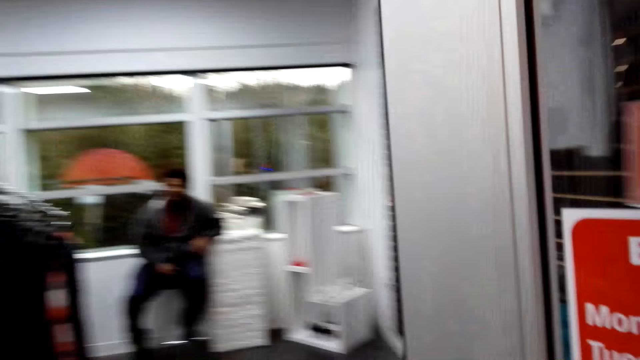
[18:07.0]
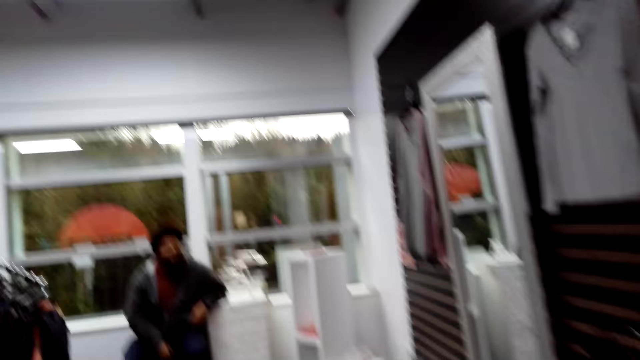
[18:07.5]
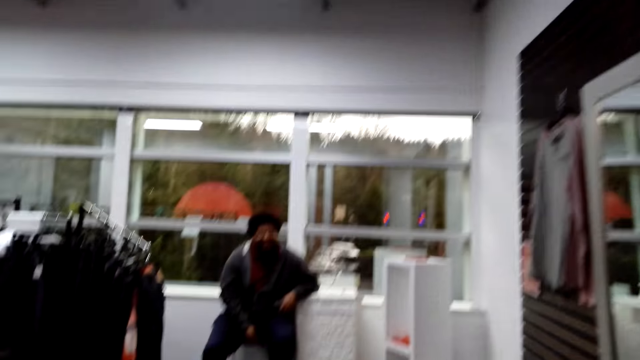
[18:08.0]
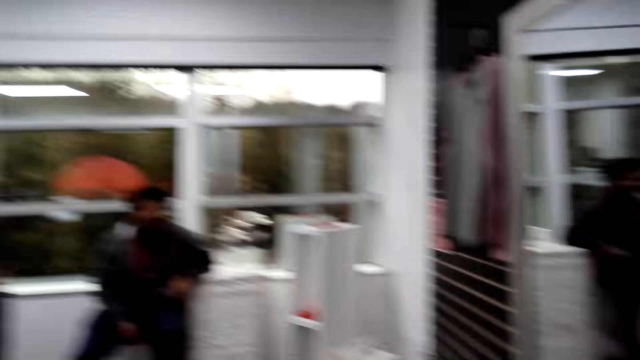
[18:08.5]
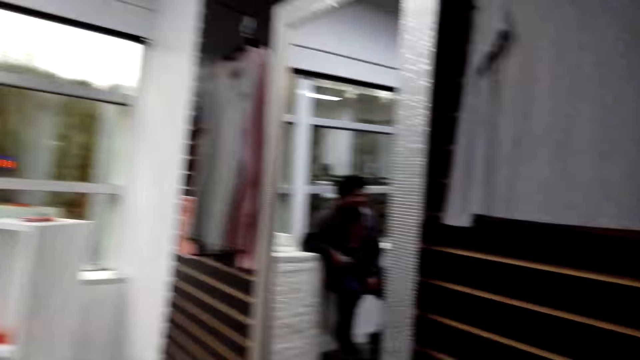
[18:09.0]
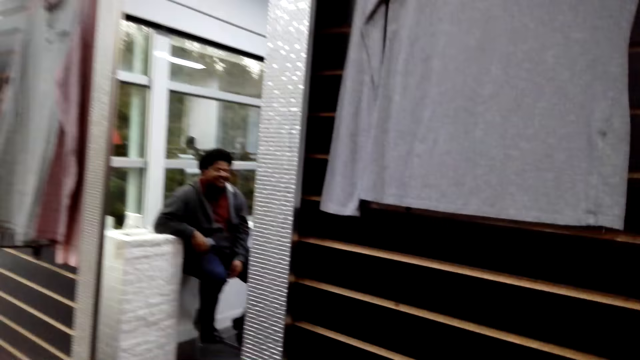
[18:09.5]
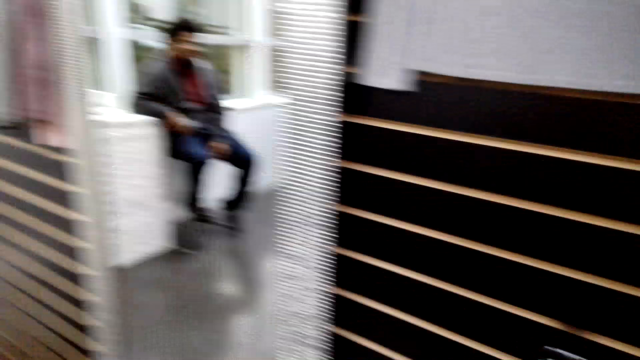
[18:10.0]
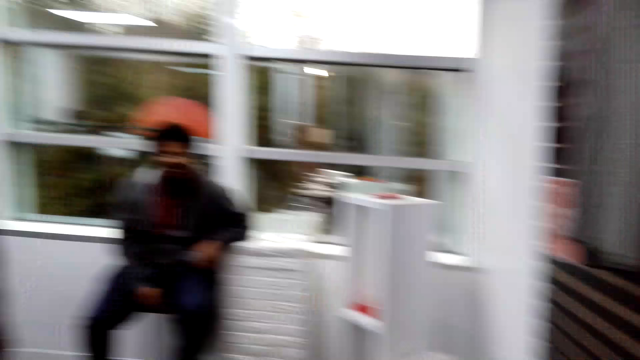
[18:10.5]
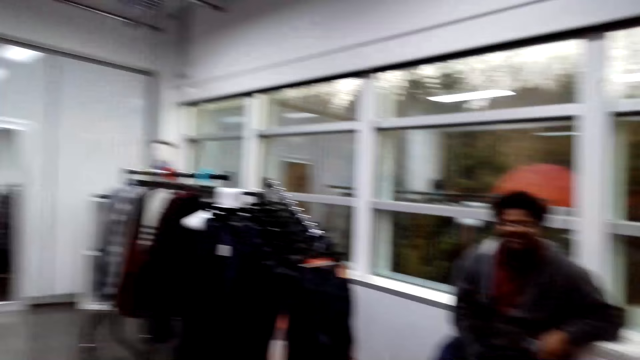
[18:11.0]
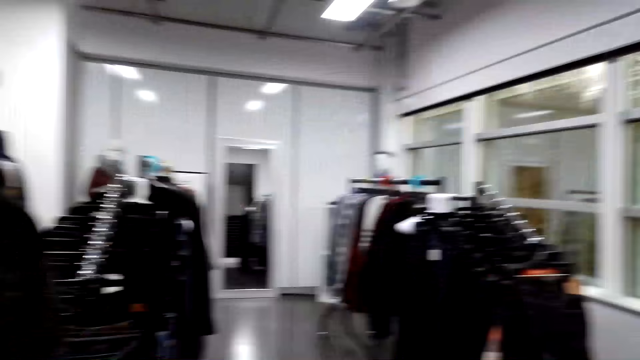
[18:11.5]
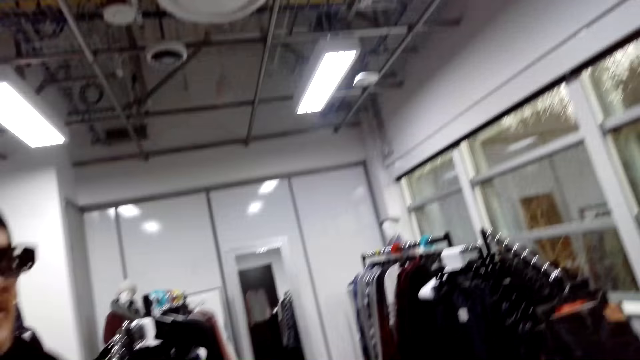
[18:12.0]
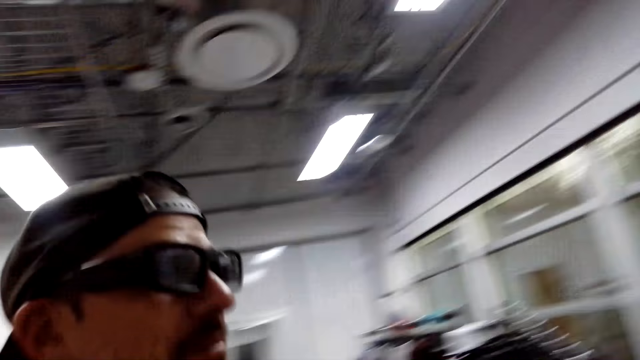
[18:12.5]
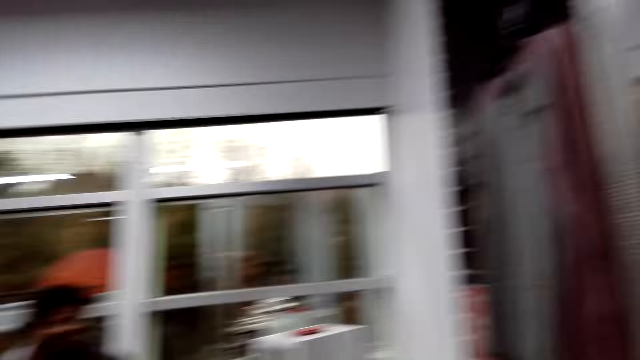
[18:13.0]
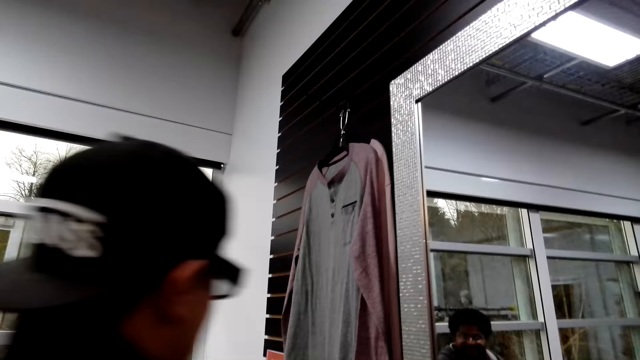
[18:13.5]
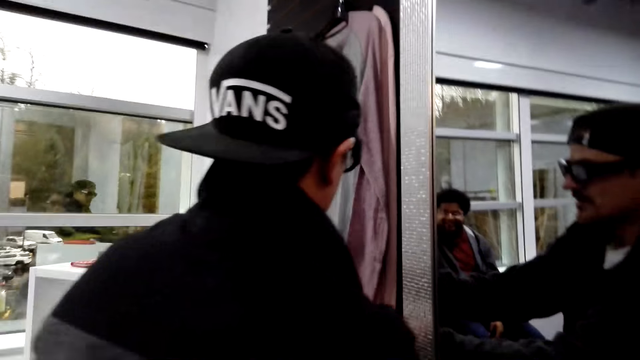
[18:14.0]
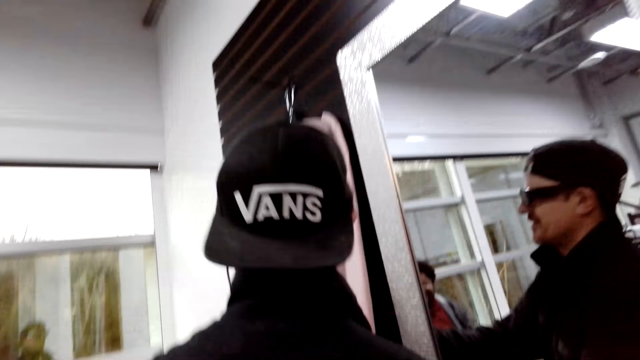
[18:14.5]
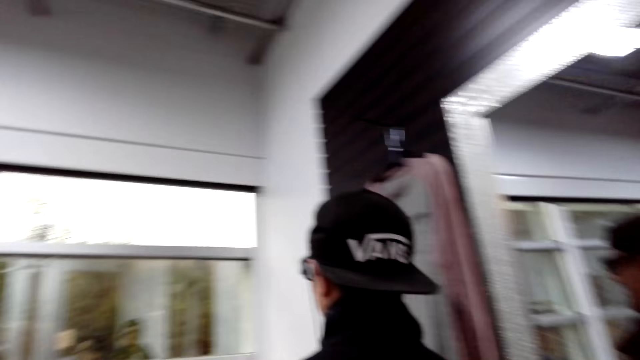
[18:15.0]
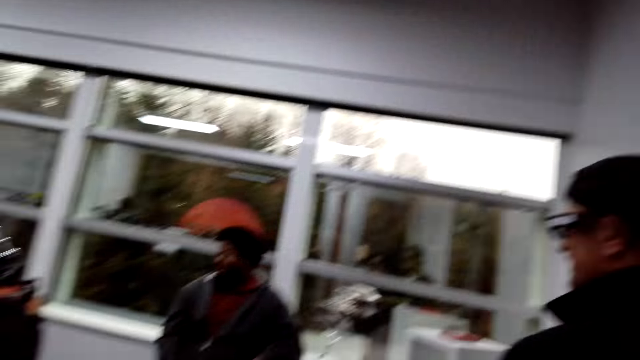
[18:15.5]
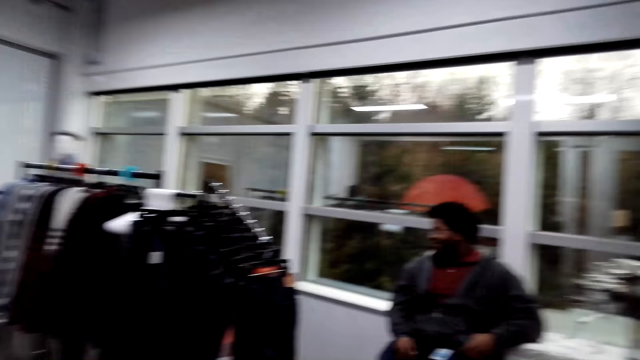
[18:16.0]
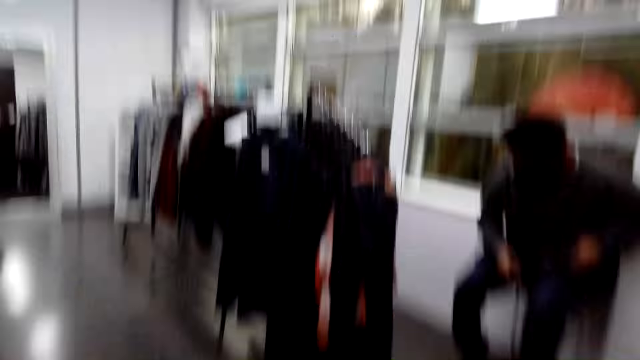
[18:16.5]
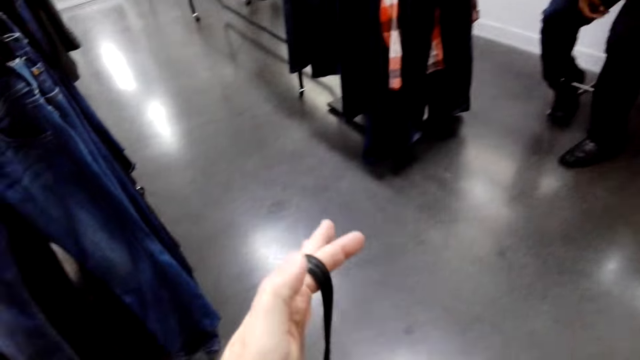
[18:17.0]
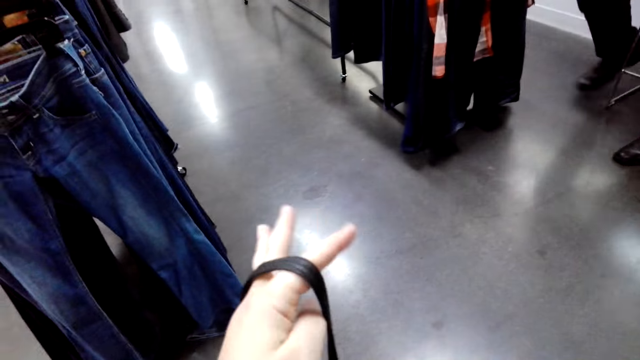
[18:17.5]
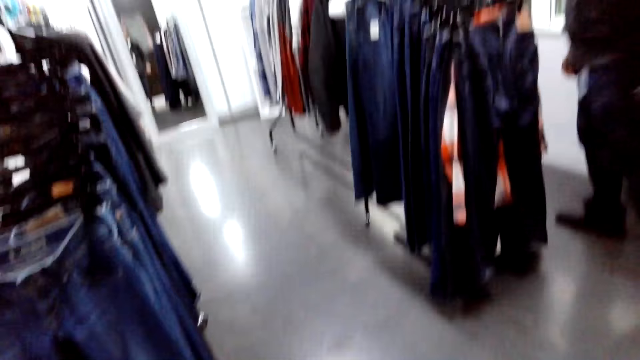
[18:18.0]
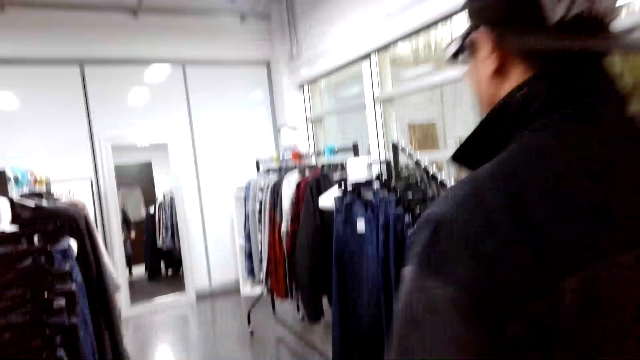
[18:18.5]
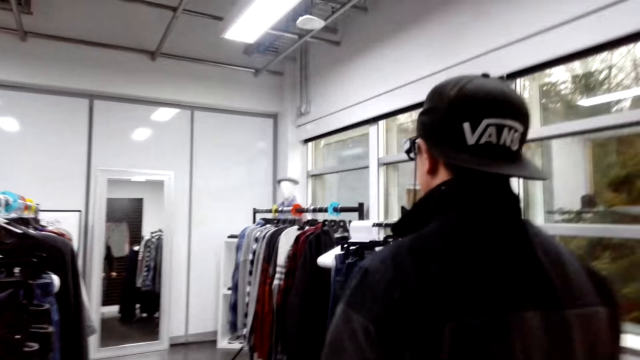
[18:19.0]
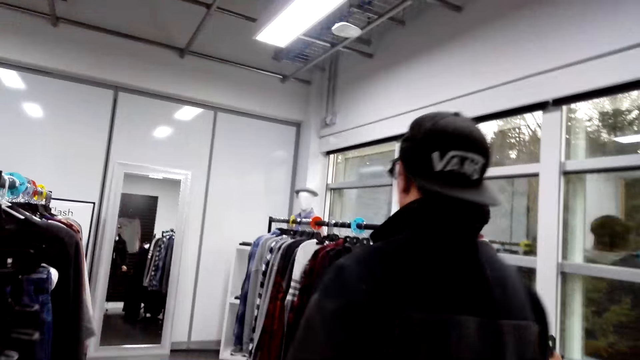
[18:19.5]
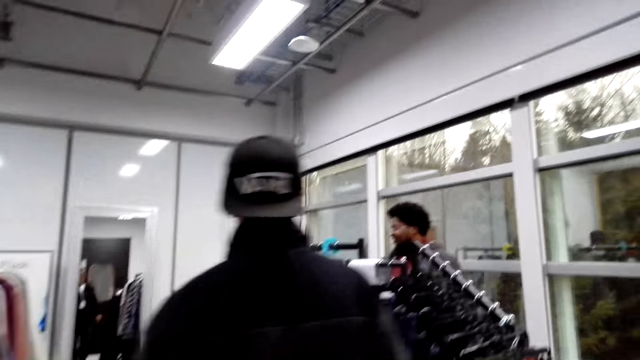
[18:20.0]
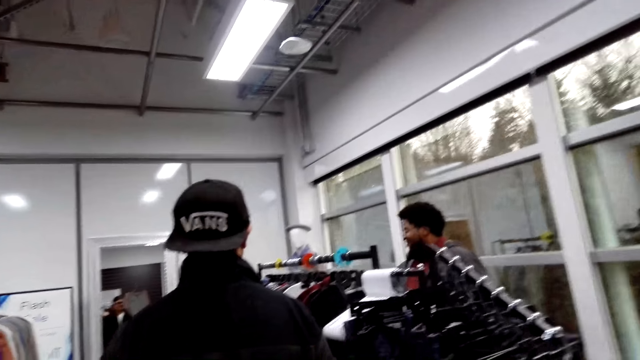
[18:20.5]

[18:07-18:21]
A man sits on the other side. The camera wearer enters a boutique. They converse with another man and look around in the boutique. A man walks around in the boutique. A man views a hanging shirt. The man talks to another man. The camera wearer holds a bag handle. They look at the handbag and walk. The first man walks around the boutique.

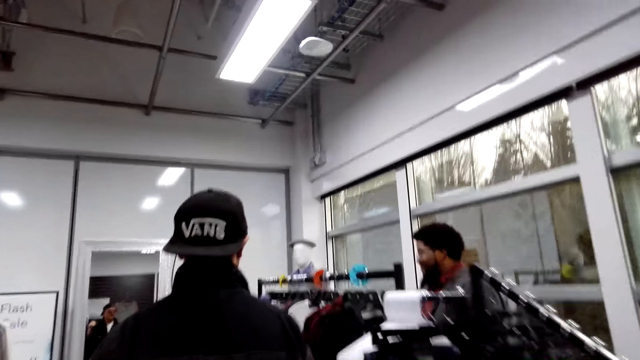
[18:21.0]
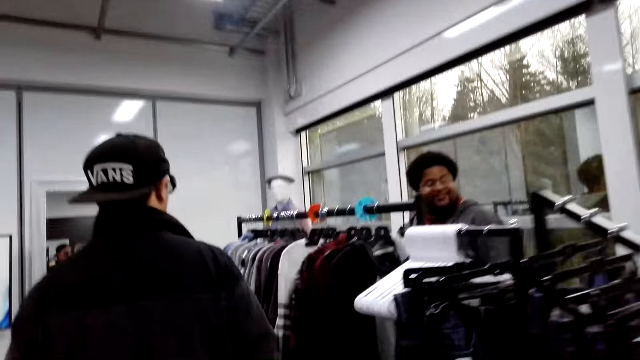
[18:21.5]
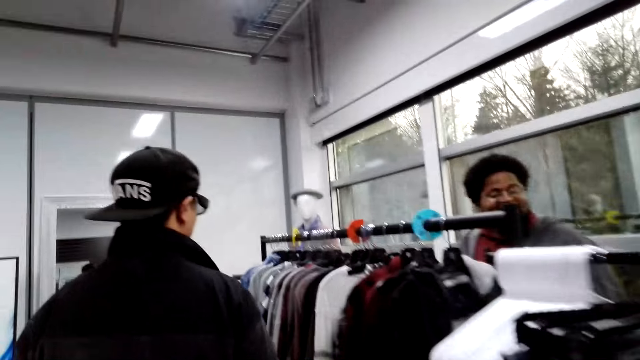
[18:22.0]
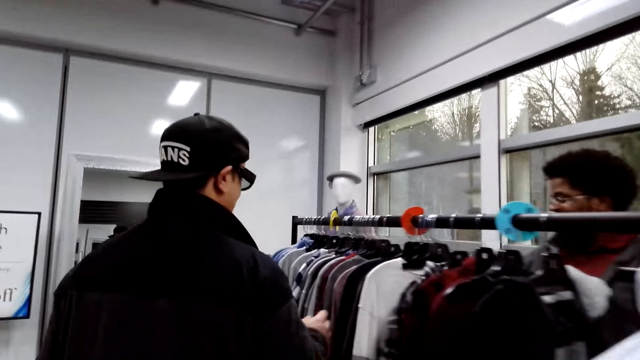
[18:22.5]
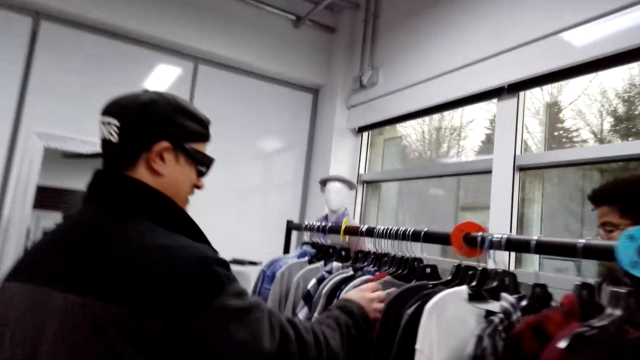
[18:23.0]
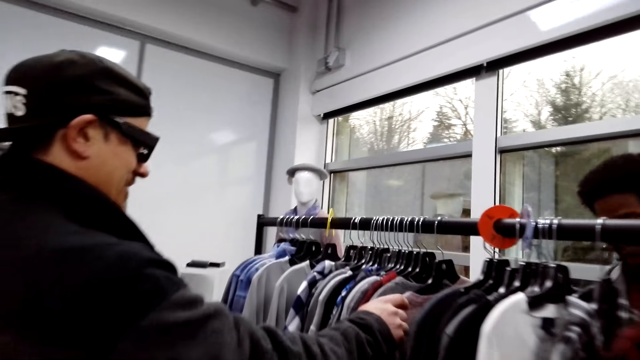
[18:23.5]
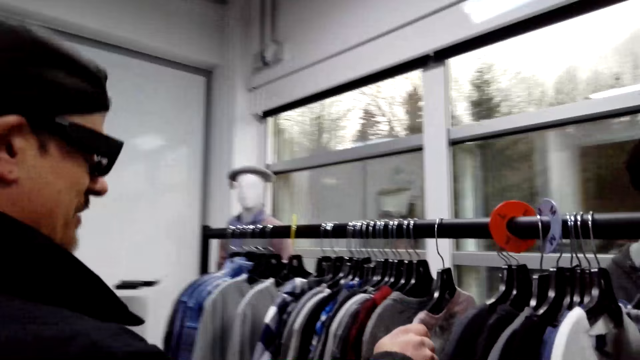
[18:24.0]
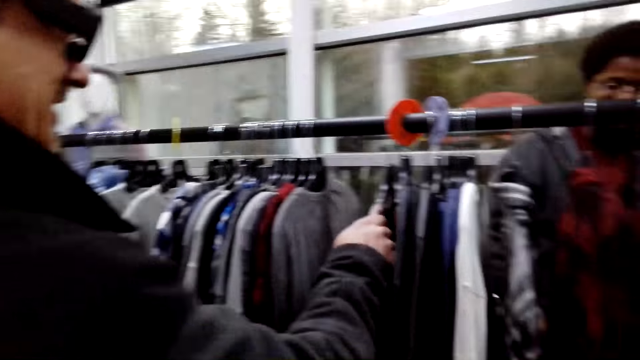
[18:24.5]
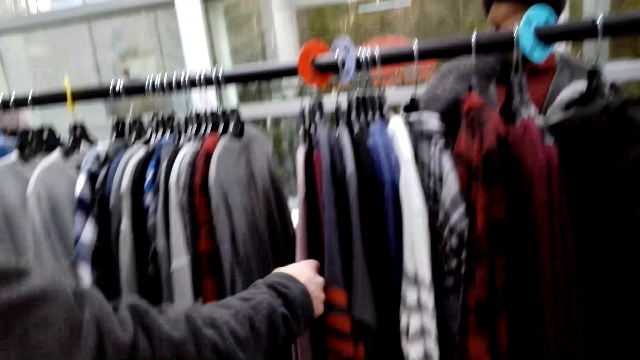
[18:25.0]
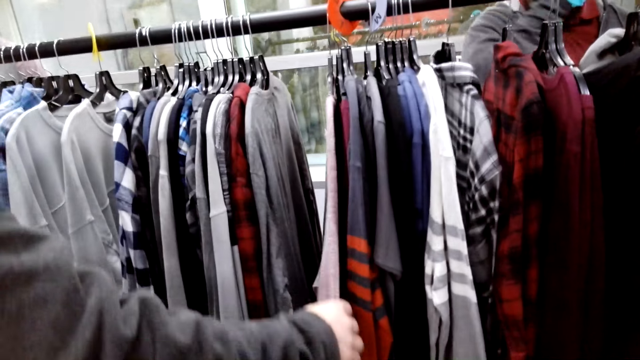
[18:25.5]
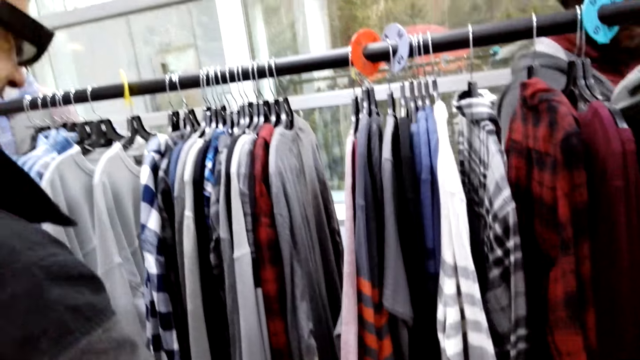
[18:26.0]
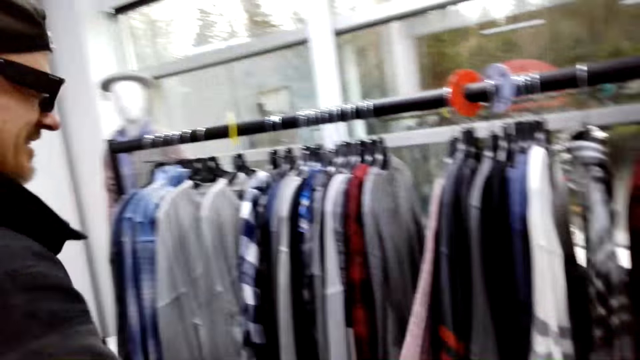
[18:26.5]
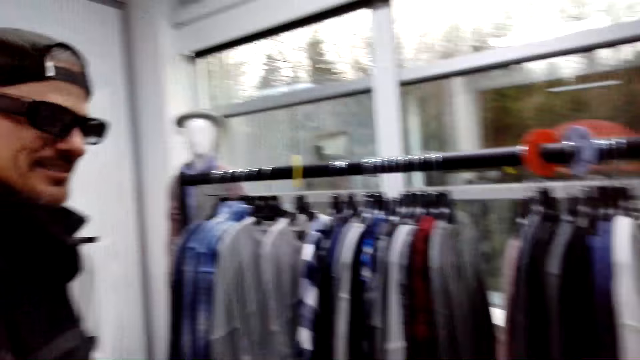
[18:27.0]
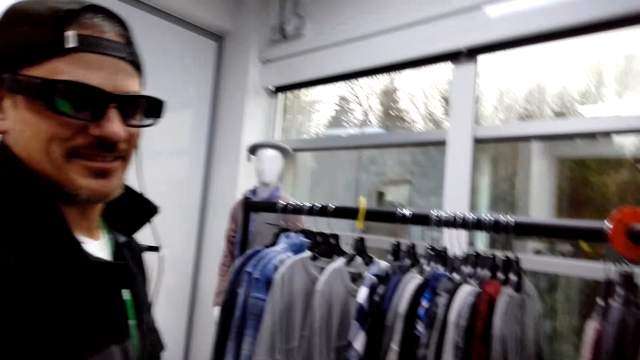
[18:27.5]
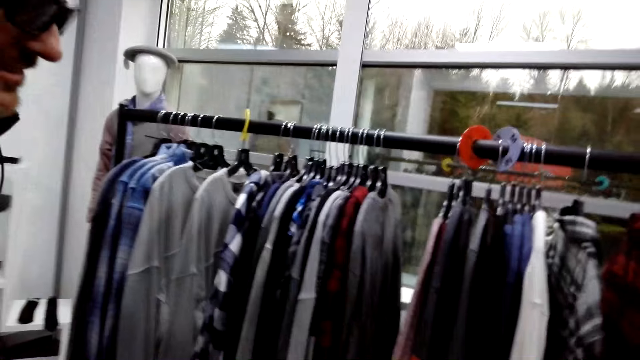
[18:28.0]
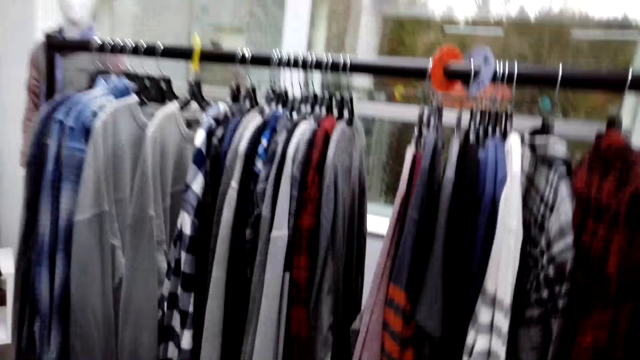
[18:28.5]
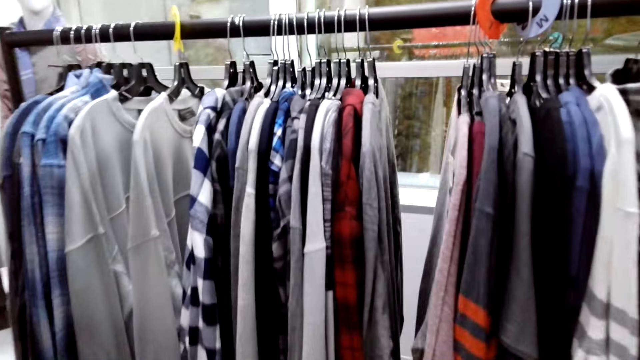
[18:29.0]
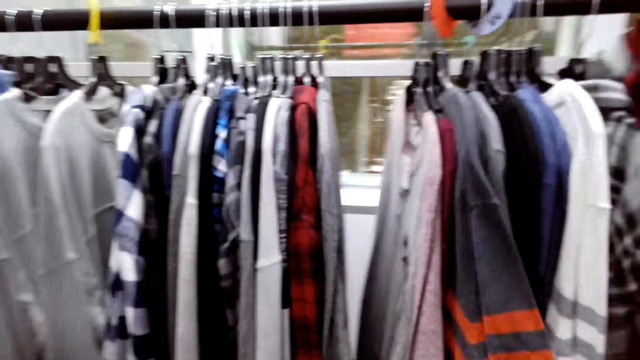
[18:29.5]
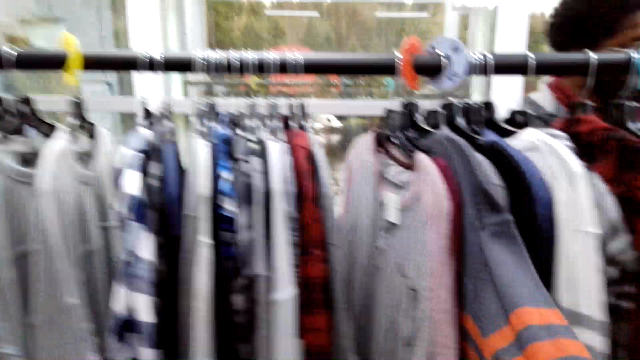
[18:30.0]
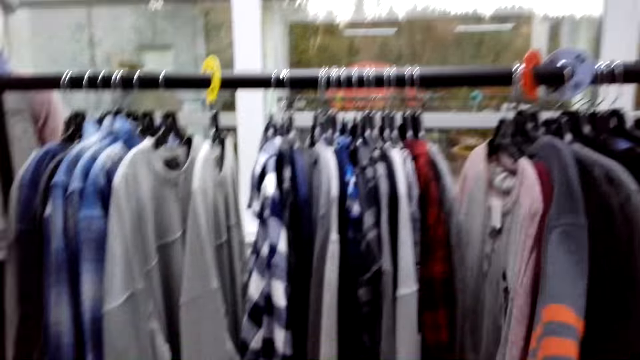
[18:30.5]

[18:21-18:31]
The camera wearer walks around the boutique. A man holds clothes. The man talks to another man. The other man talks to the first man. The camera wearer talks to the first man. They look at the clothes.
